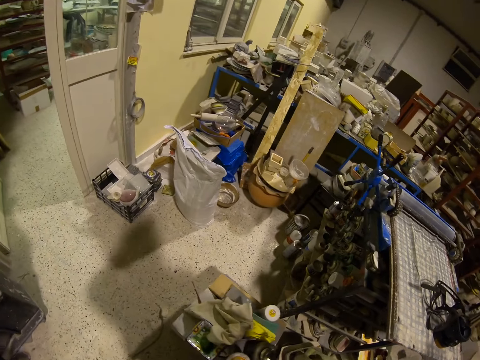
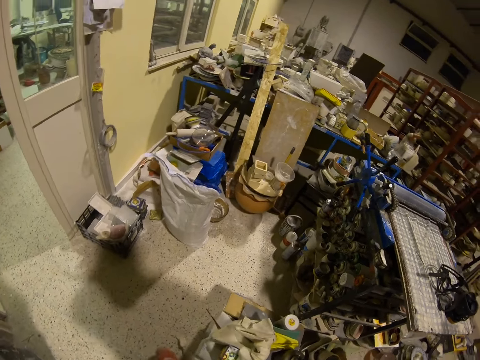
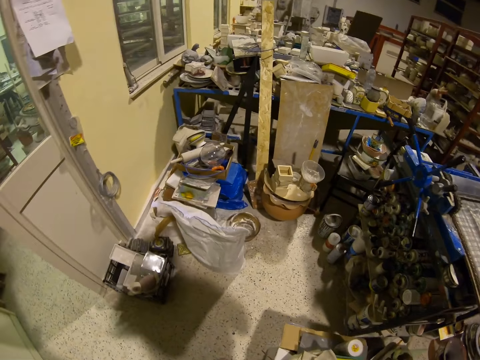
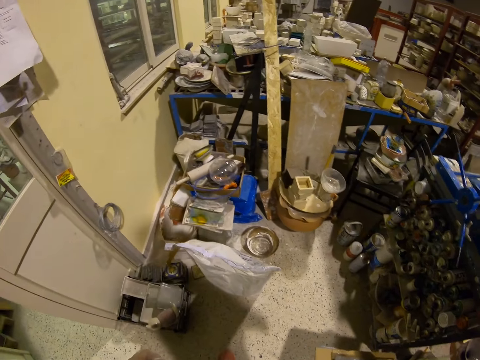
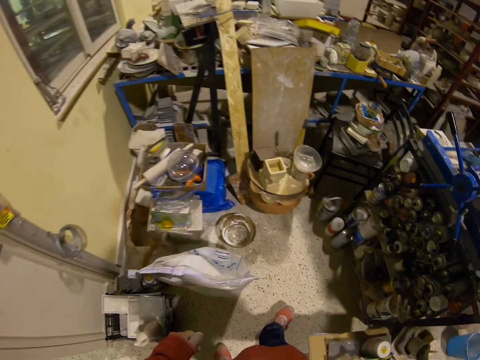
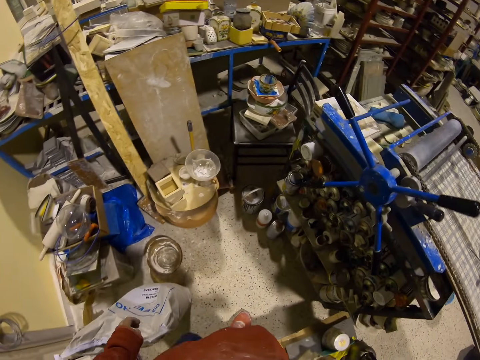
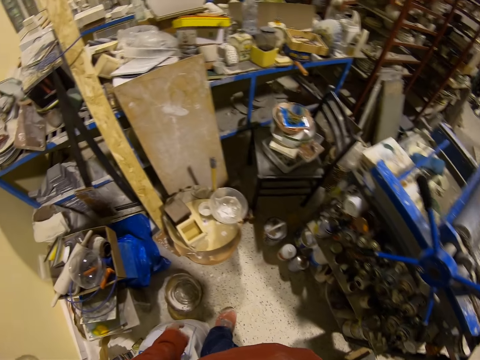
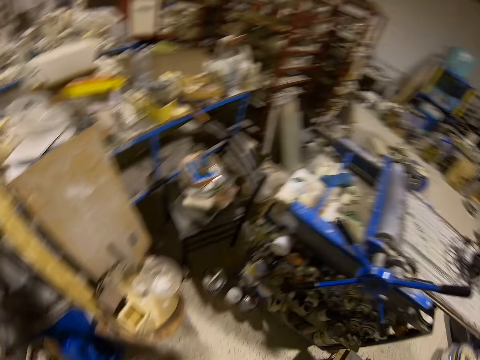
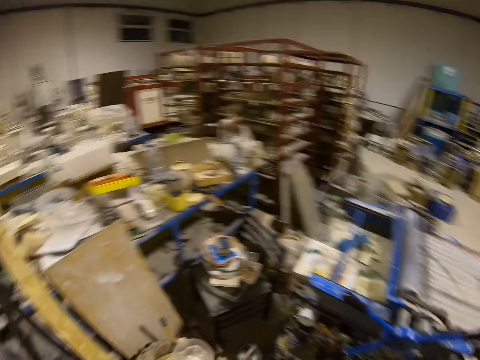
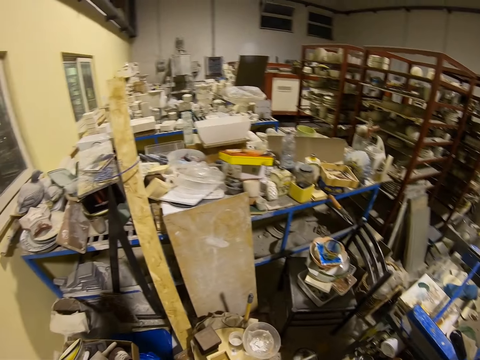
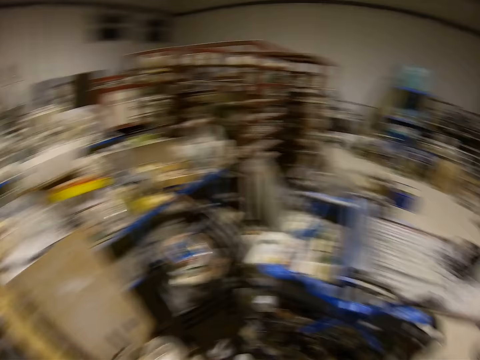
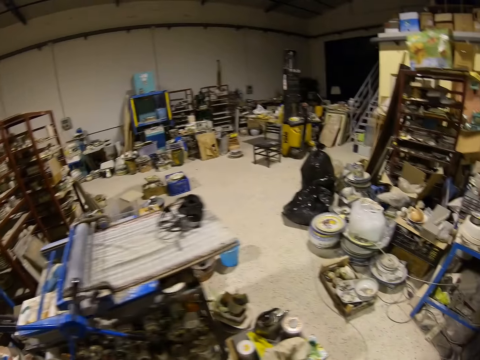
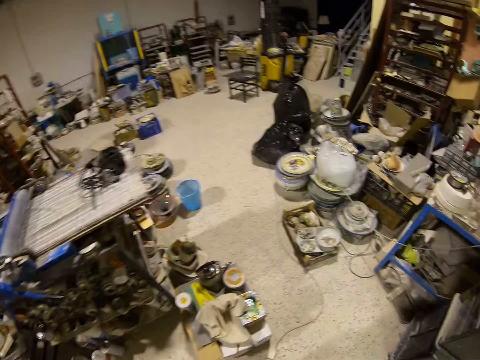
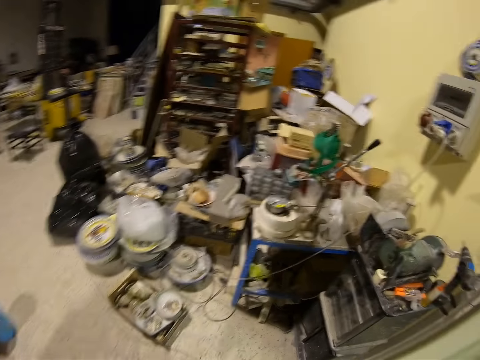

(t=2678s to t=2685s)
The camera wearer looks around.

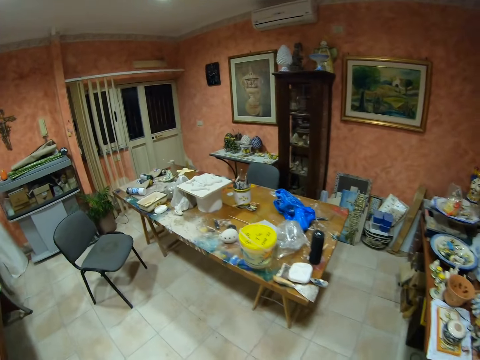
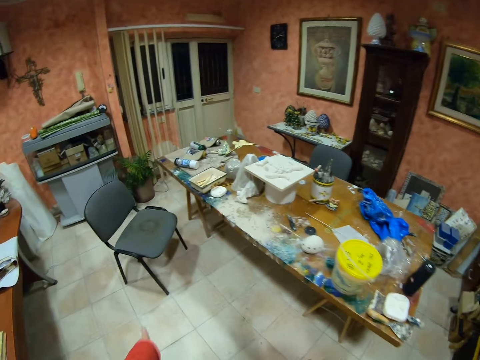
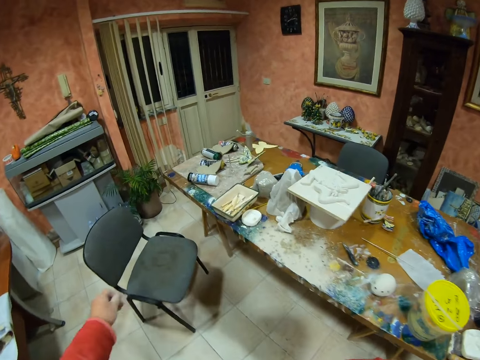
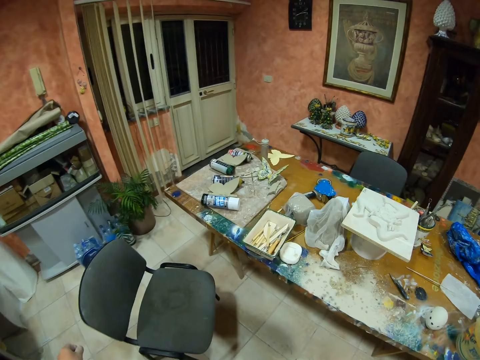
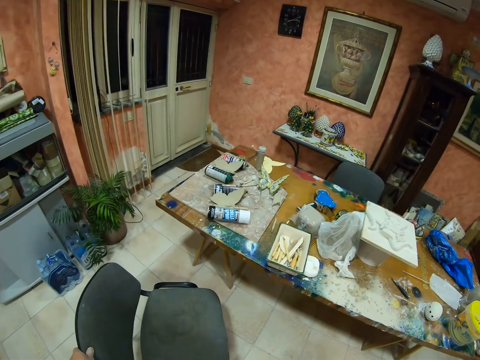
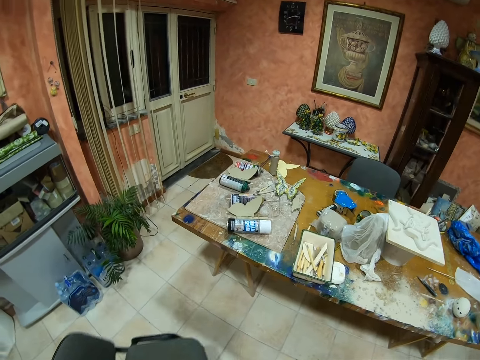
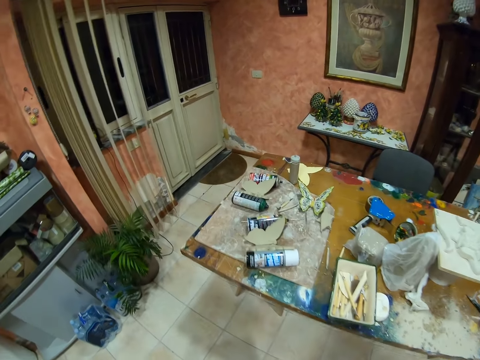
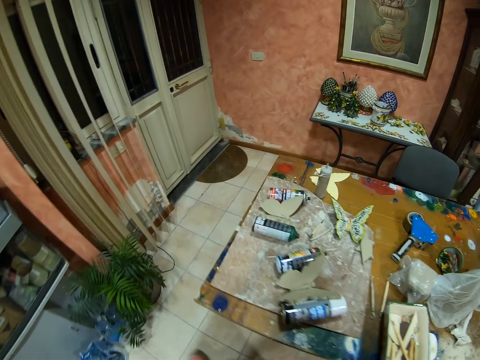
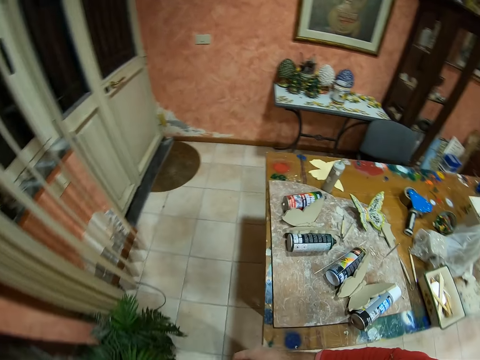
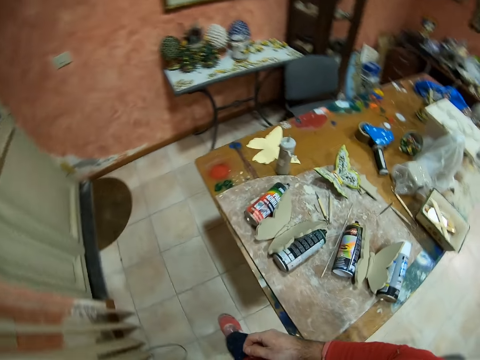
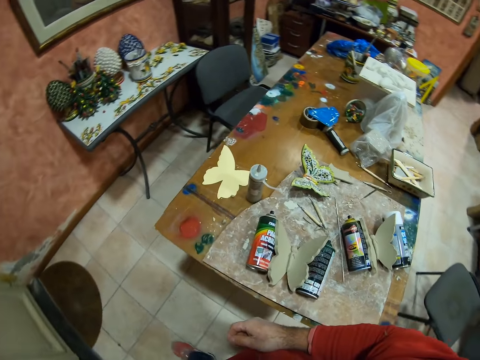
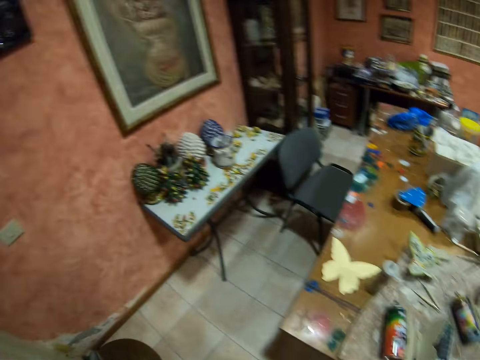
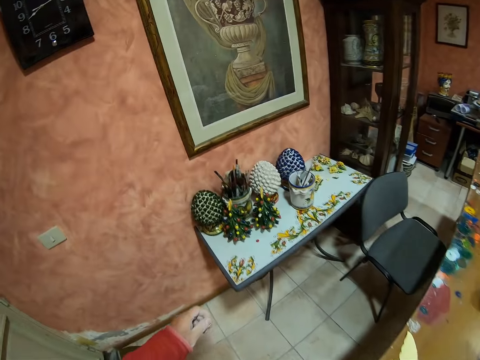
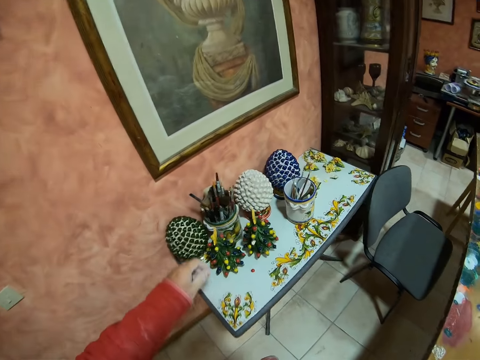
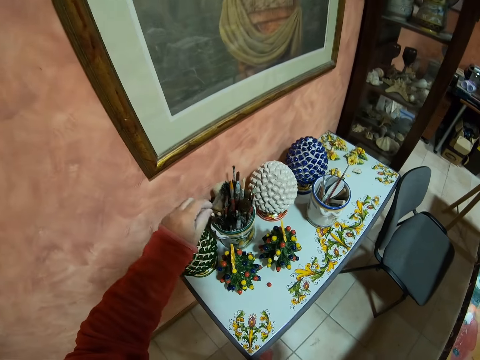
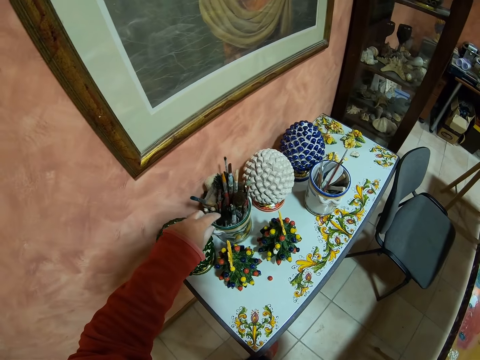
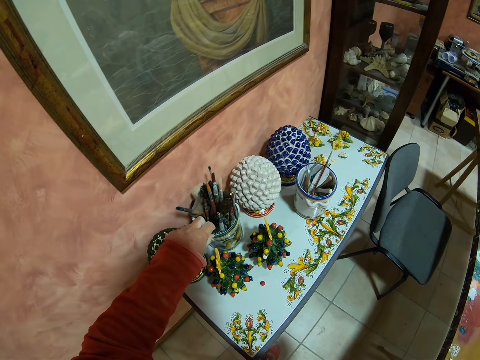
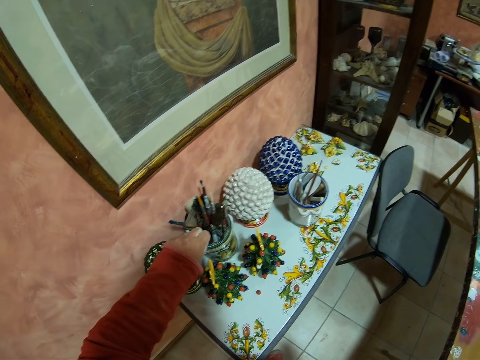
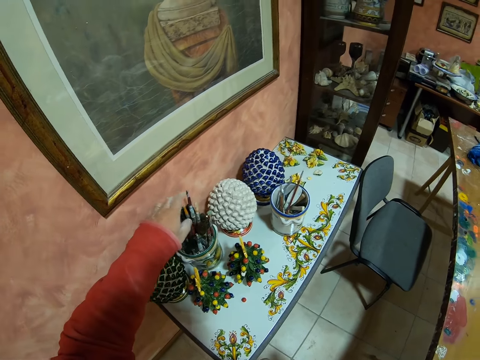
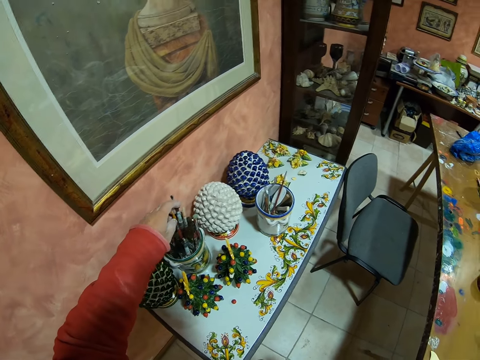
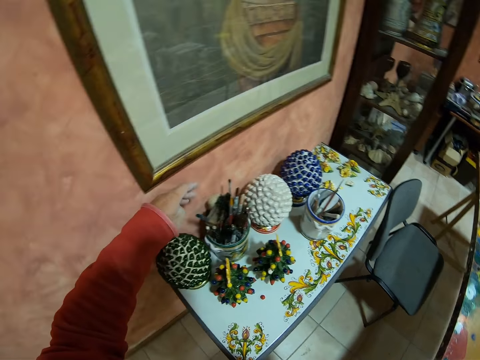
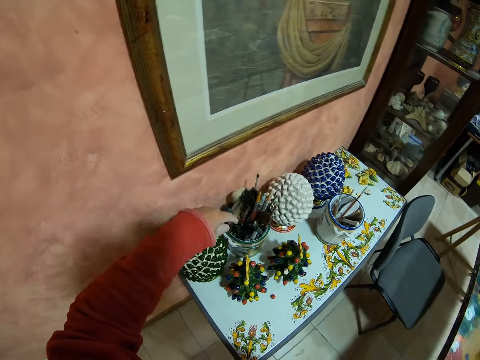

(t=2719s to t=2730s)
The camera wearer pulls a chair. They walk. They pick a paint brush from the brush holder.

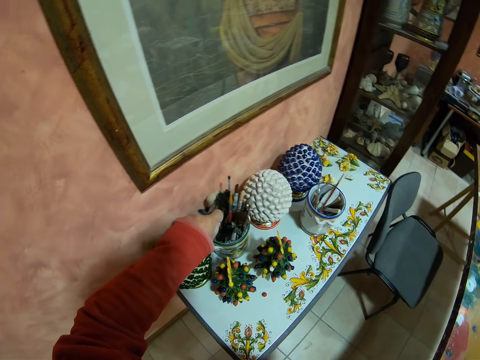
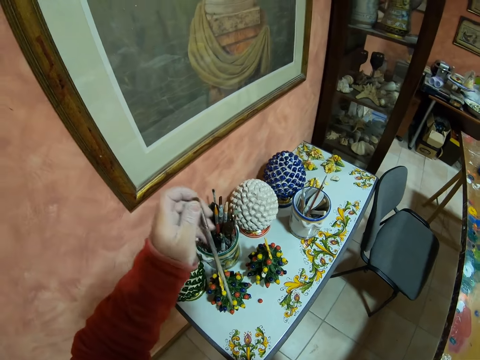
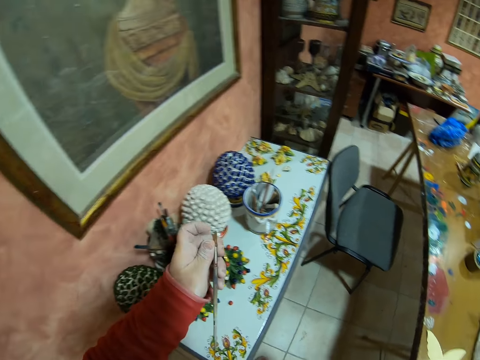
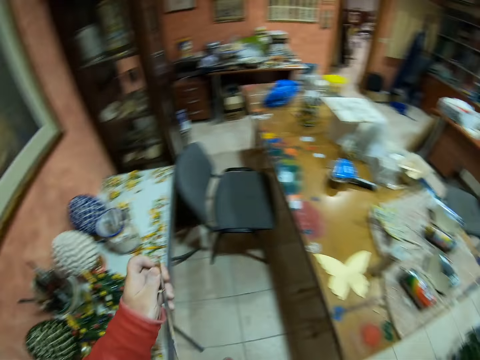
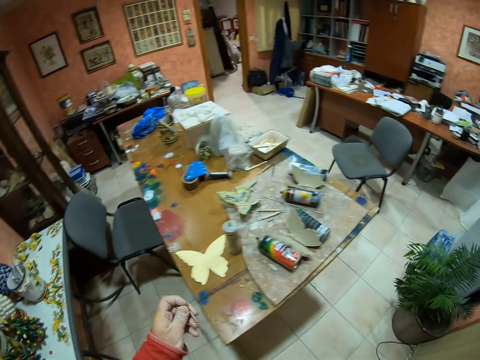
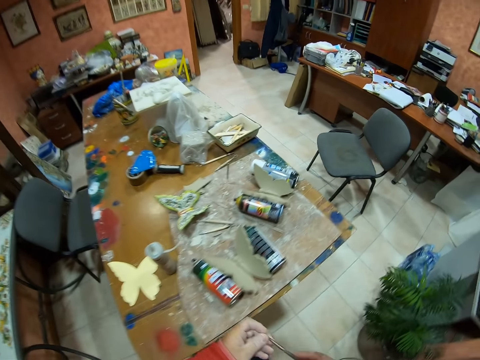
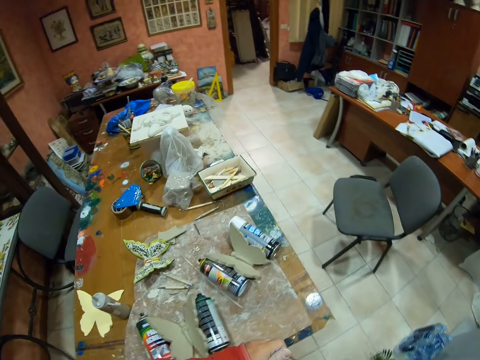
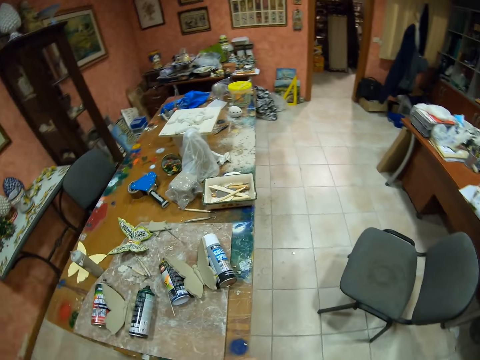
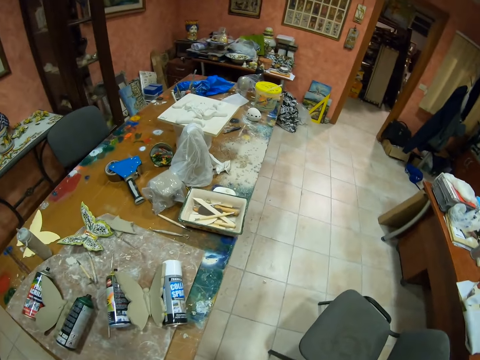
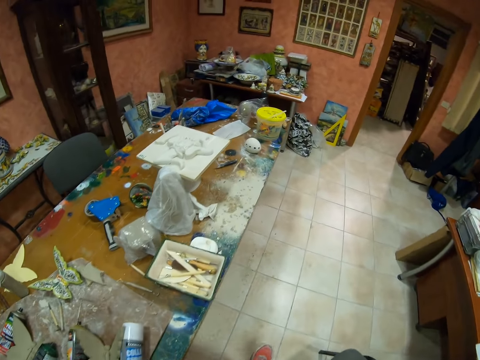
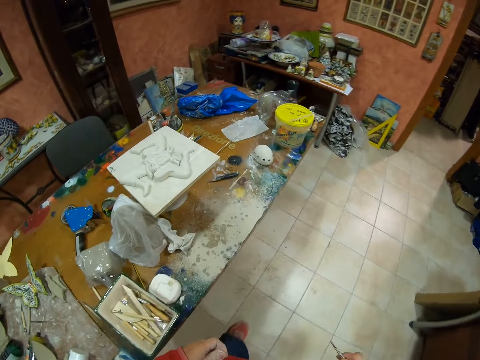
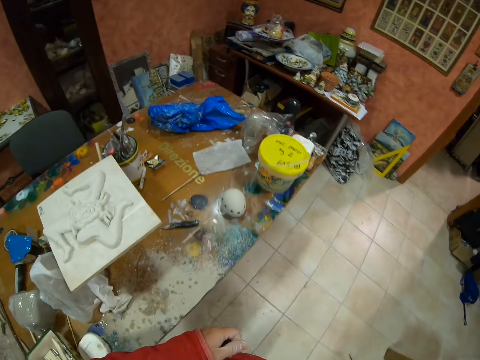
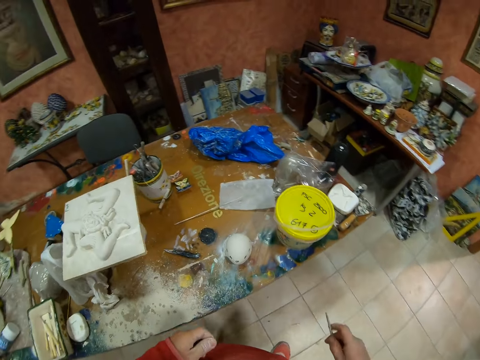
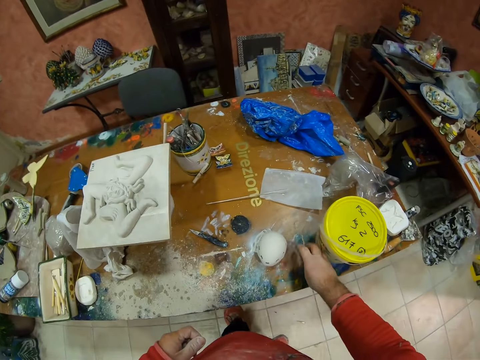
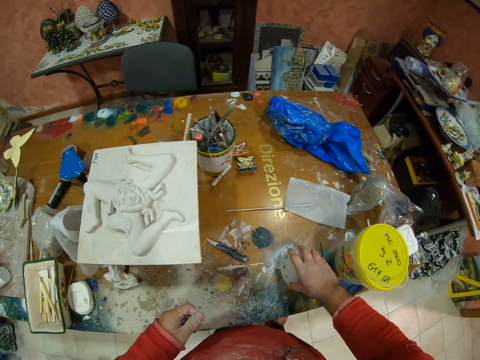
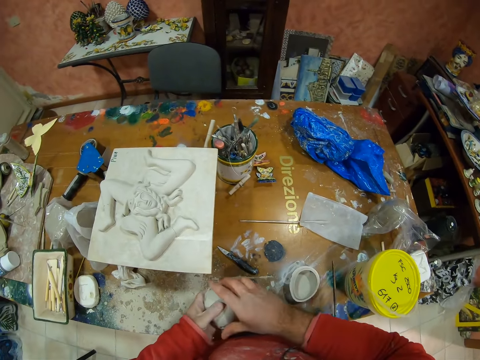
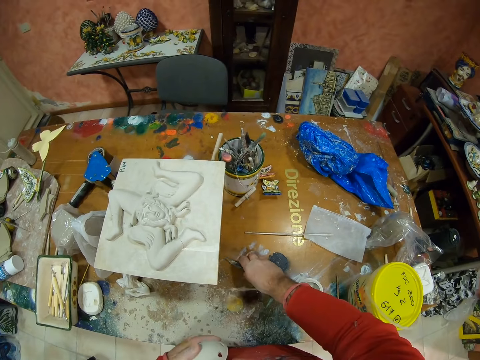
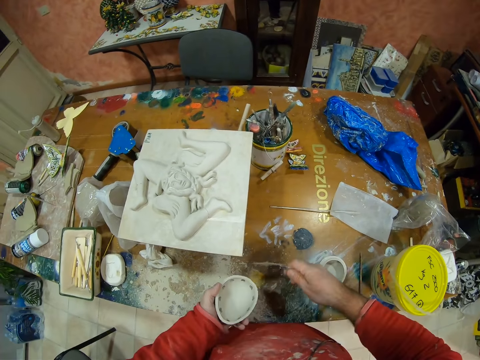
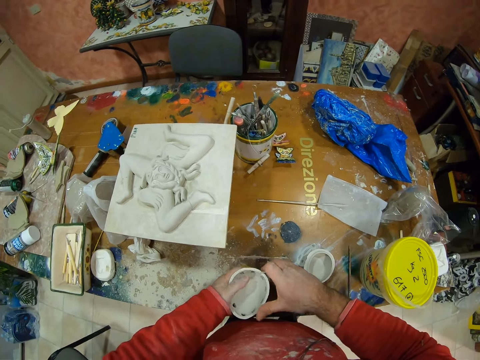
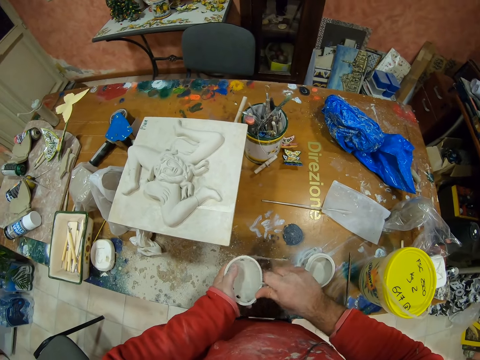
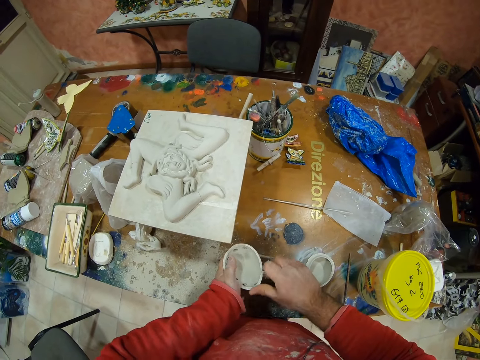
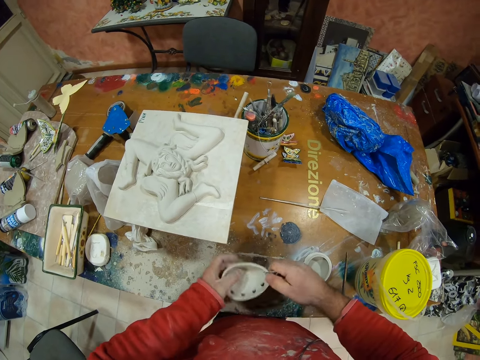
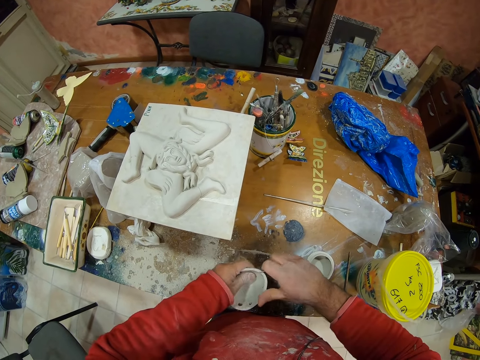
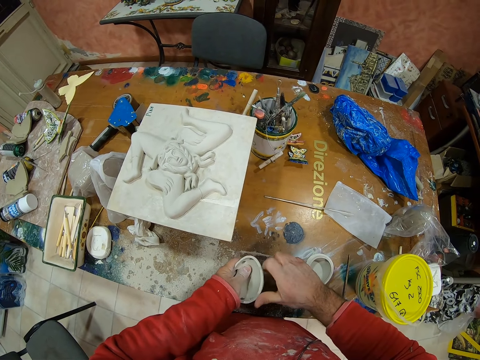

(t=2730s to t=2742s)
The camera wearer walks. He puts the paint brush on the table. He picks the pottery on the table. He picks the utility knife on the table with his right hand. He smoothens the pottery edges with the utility knife.
